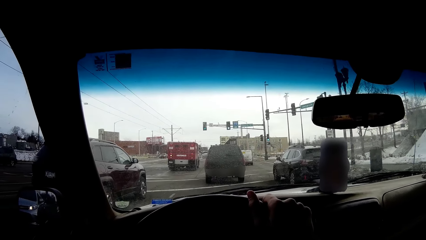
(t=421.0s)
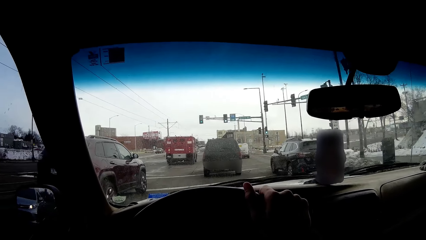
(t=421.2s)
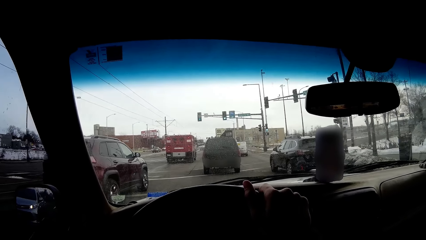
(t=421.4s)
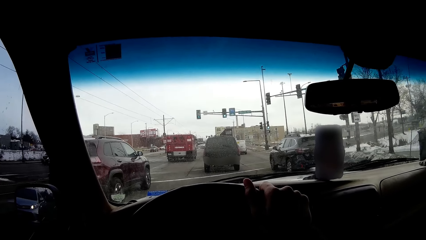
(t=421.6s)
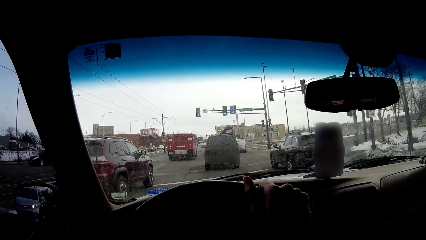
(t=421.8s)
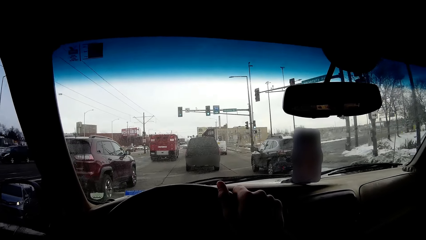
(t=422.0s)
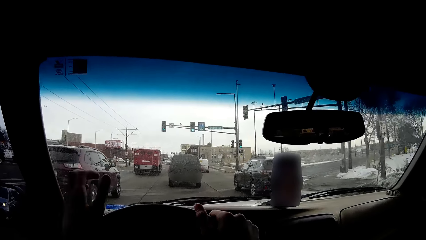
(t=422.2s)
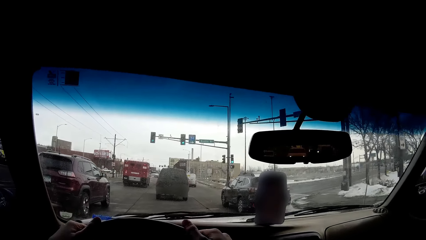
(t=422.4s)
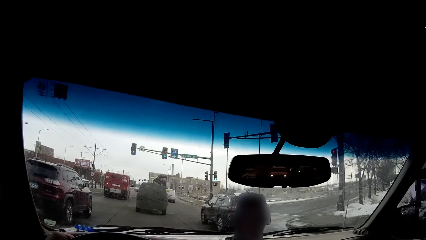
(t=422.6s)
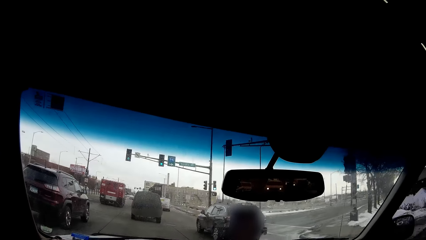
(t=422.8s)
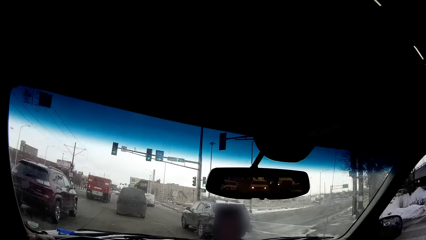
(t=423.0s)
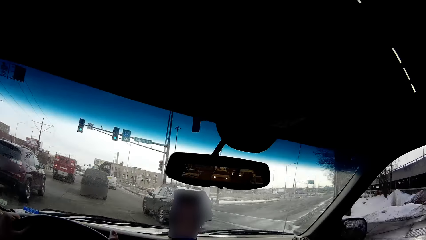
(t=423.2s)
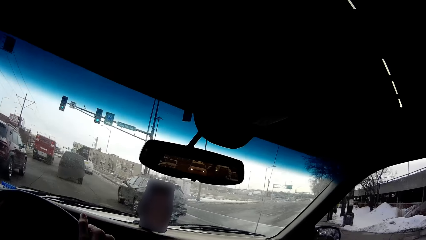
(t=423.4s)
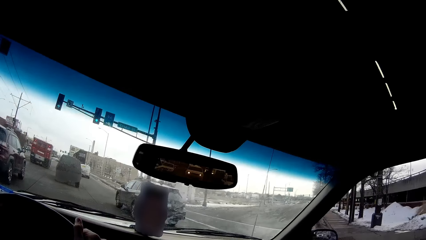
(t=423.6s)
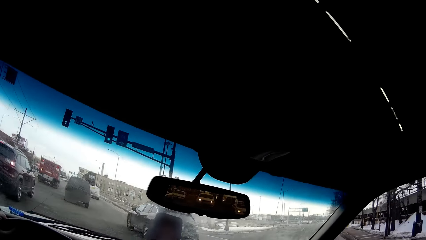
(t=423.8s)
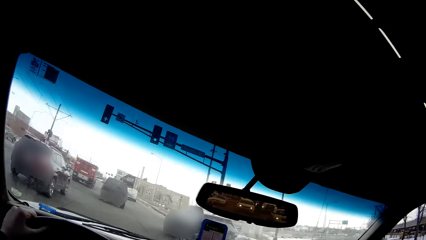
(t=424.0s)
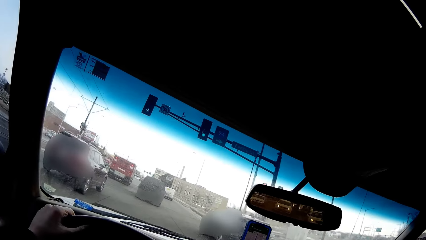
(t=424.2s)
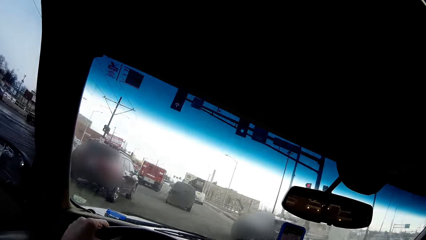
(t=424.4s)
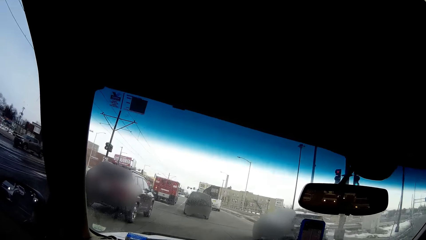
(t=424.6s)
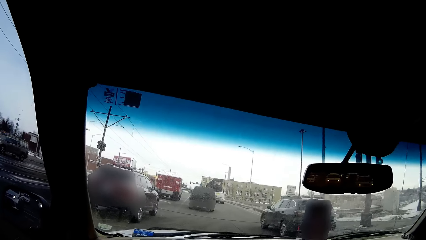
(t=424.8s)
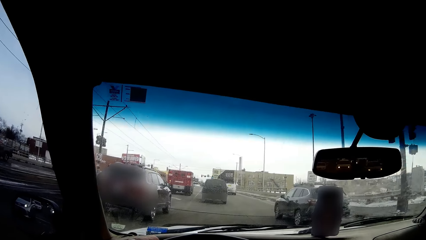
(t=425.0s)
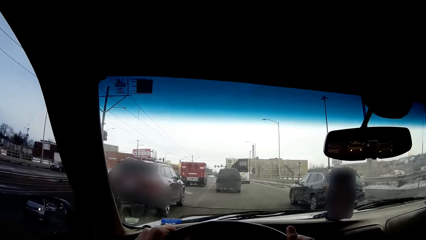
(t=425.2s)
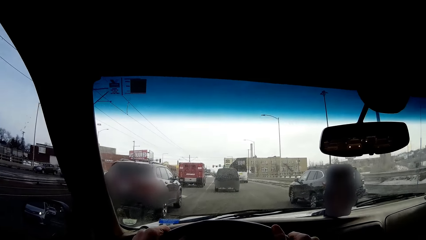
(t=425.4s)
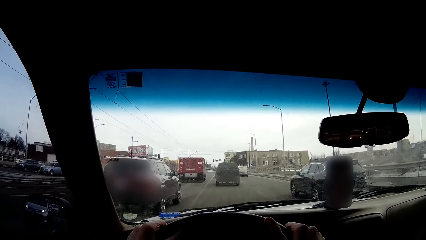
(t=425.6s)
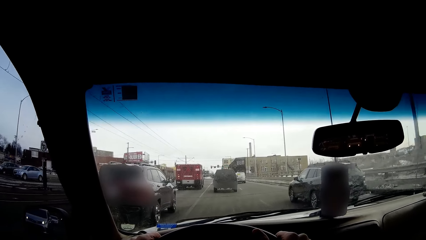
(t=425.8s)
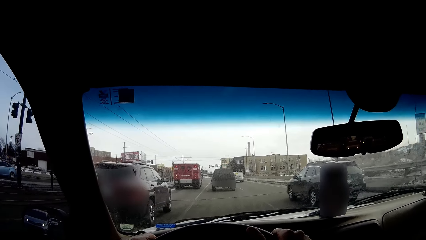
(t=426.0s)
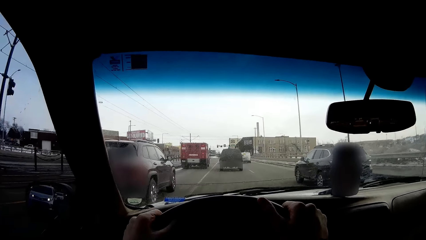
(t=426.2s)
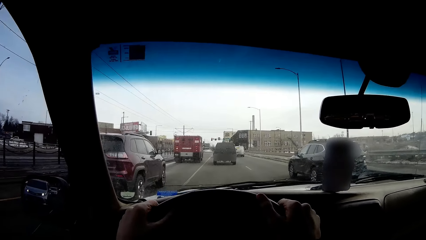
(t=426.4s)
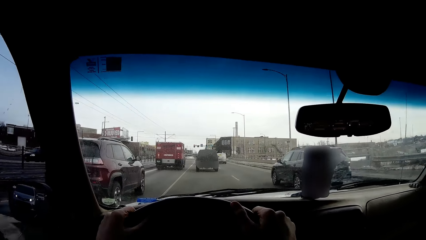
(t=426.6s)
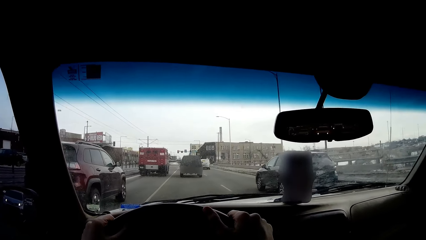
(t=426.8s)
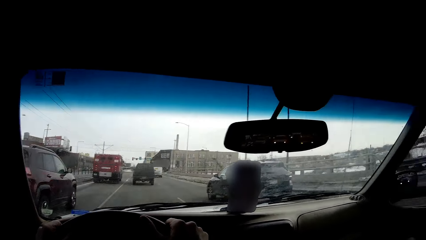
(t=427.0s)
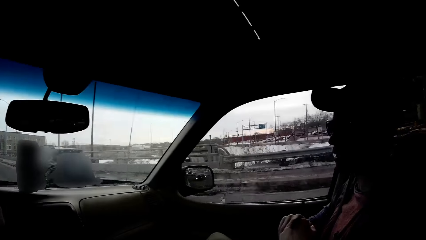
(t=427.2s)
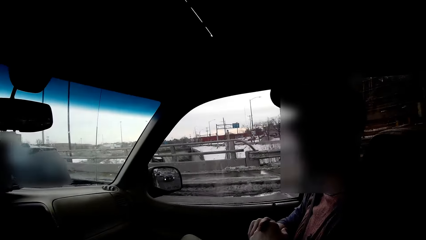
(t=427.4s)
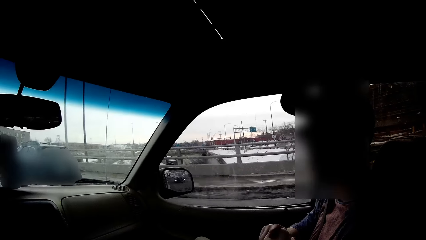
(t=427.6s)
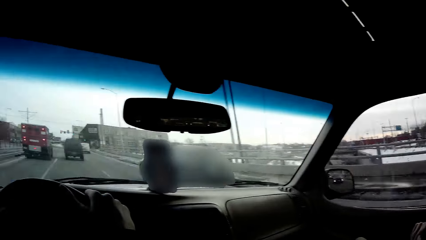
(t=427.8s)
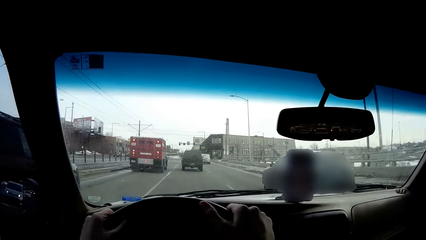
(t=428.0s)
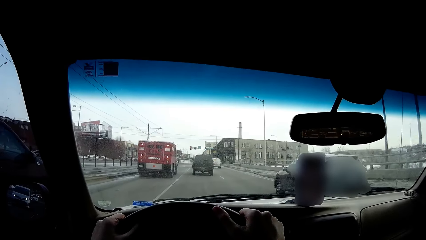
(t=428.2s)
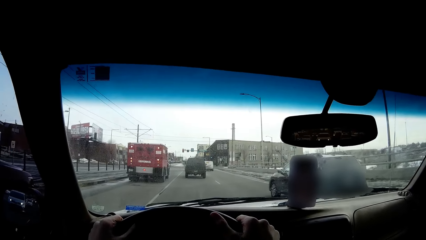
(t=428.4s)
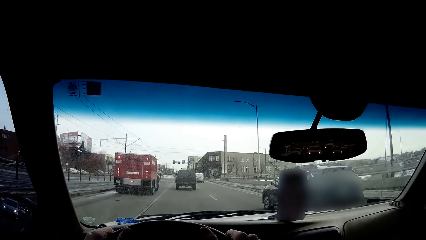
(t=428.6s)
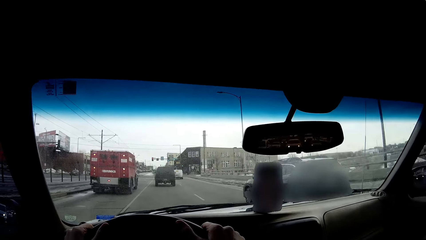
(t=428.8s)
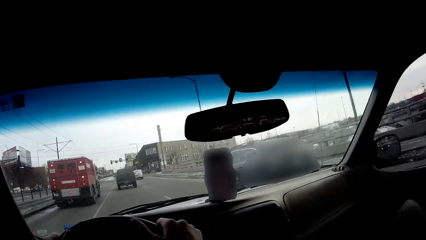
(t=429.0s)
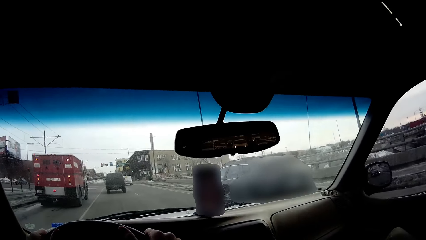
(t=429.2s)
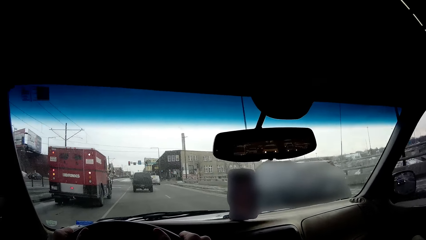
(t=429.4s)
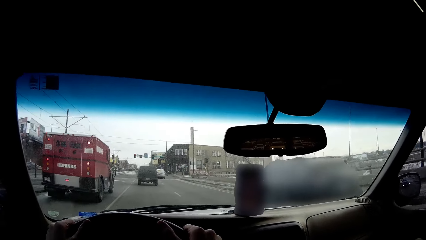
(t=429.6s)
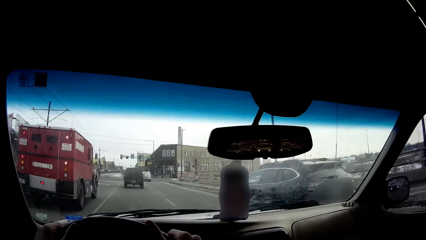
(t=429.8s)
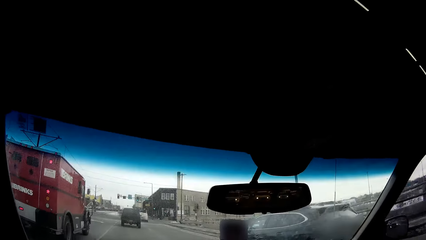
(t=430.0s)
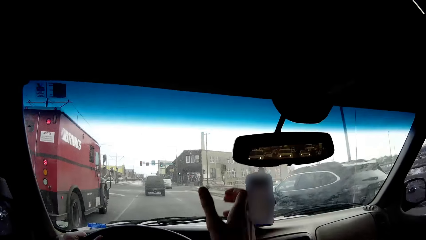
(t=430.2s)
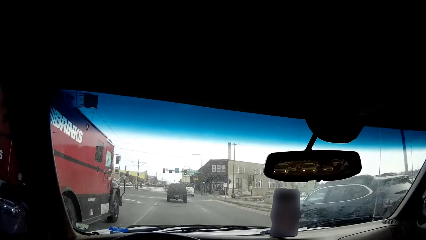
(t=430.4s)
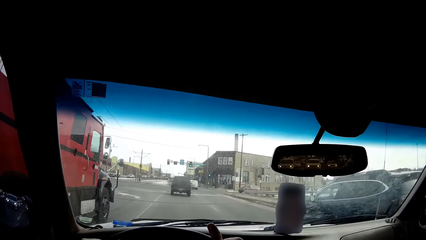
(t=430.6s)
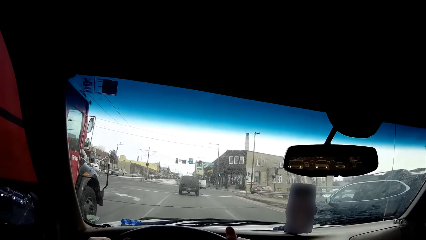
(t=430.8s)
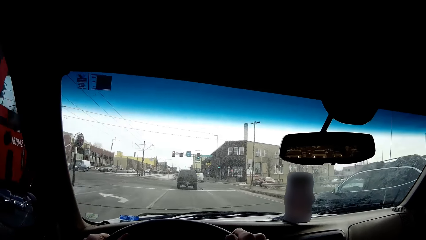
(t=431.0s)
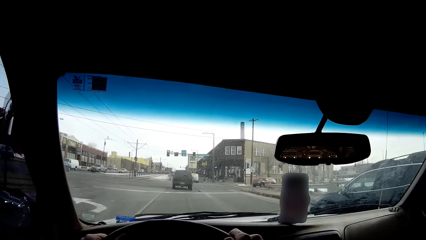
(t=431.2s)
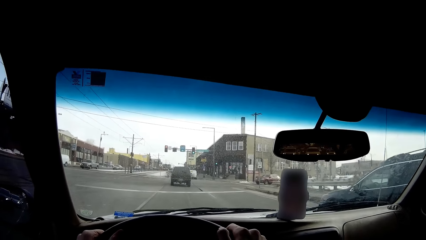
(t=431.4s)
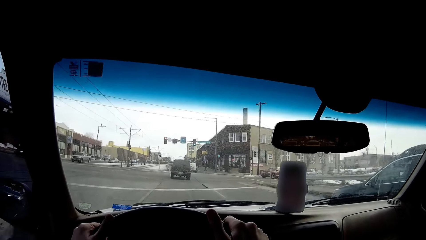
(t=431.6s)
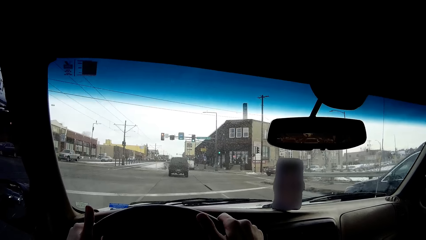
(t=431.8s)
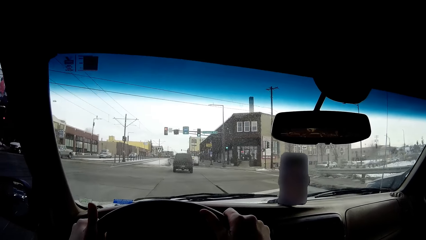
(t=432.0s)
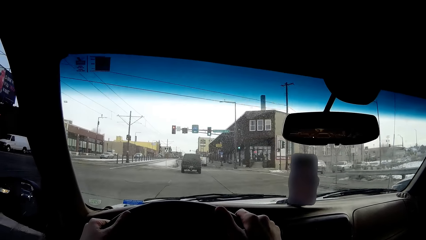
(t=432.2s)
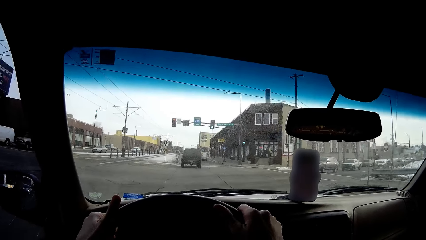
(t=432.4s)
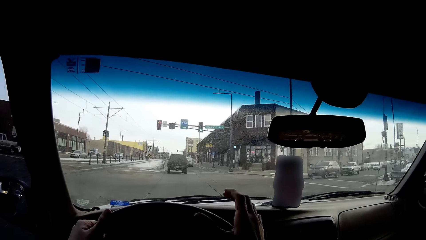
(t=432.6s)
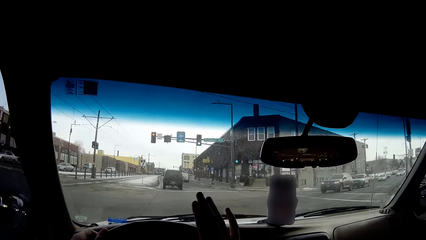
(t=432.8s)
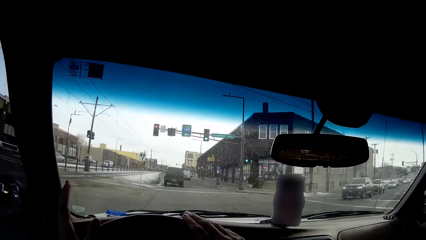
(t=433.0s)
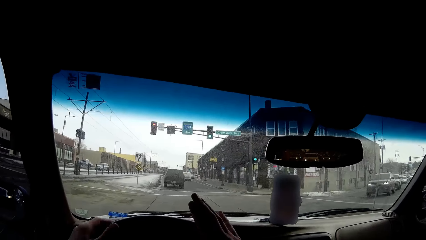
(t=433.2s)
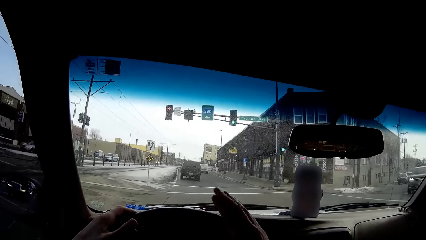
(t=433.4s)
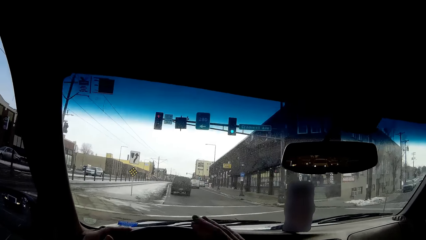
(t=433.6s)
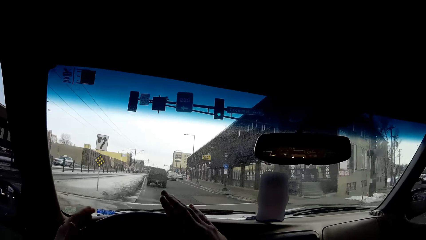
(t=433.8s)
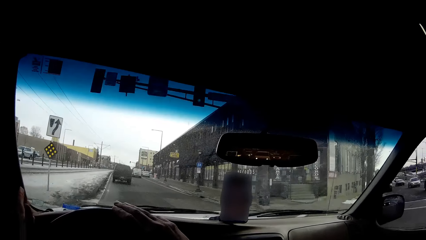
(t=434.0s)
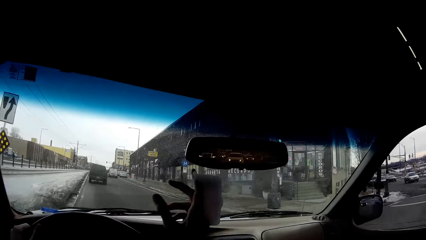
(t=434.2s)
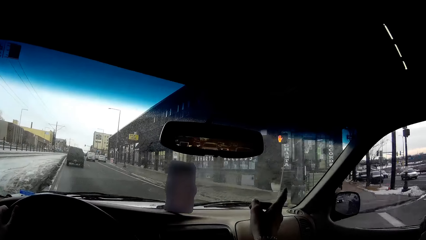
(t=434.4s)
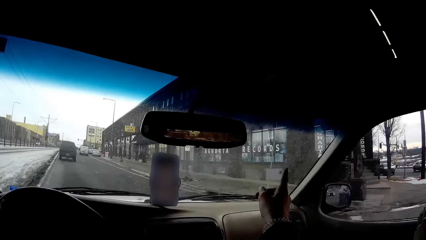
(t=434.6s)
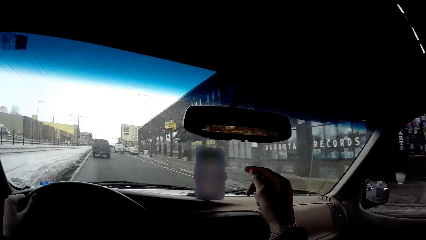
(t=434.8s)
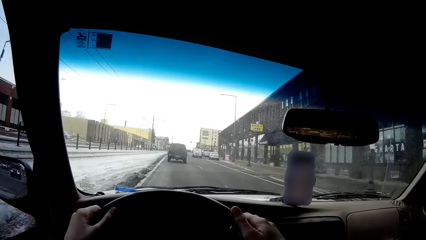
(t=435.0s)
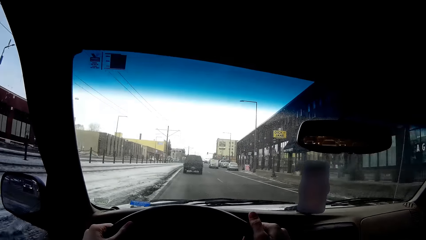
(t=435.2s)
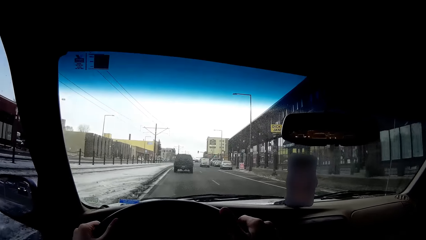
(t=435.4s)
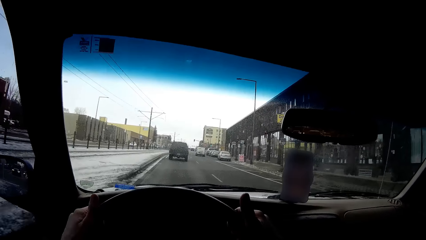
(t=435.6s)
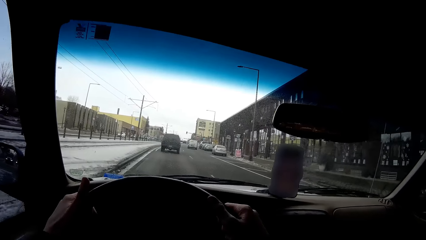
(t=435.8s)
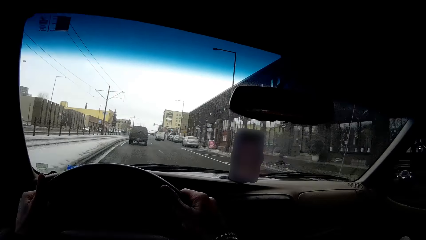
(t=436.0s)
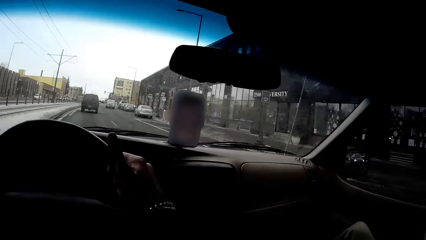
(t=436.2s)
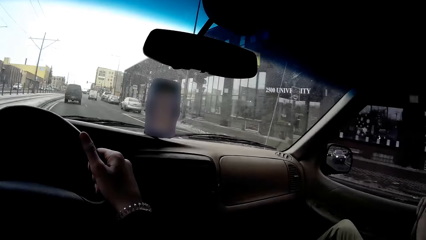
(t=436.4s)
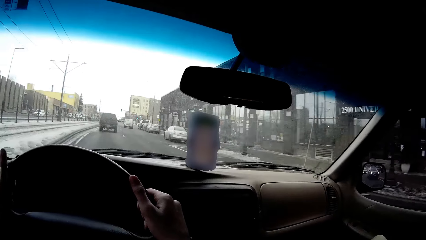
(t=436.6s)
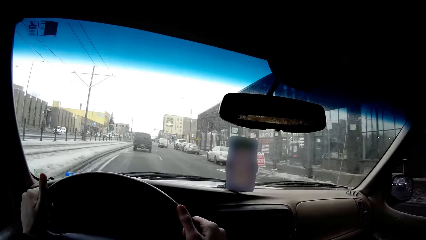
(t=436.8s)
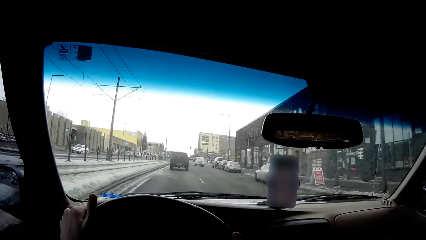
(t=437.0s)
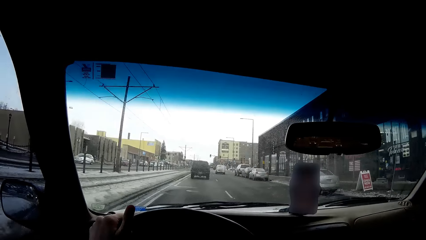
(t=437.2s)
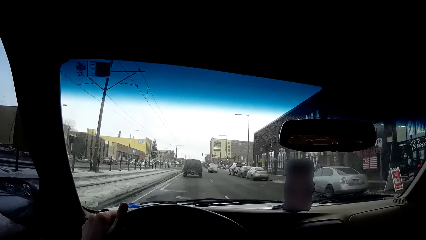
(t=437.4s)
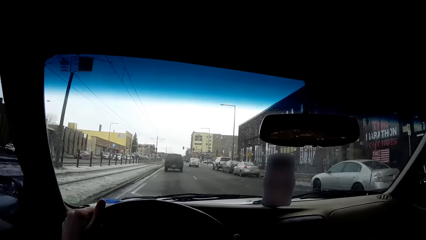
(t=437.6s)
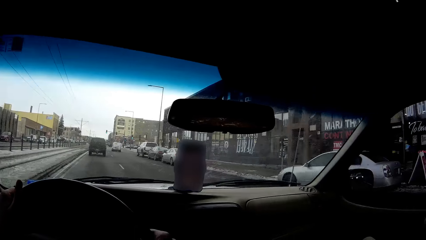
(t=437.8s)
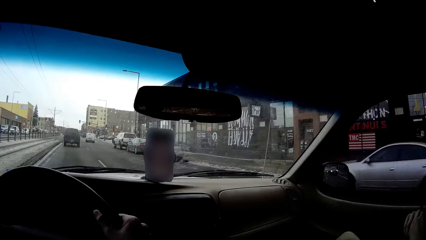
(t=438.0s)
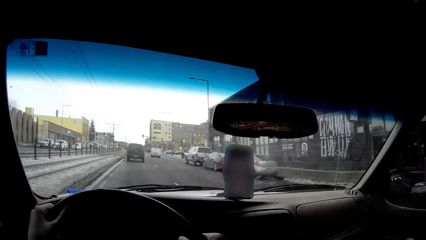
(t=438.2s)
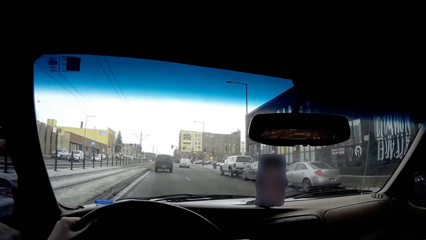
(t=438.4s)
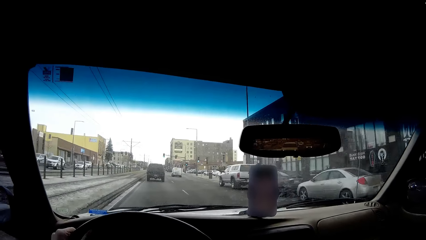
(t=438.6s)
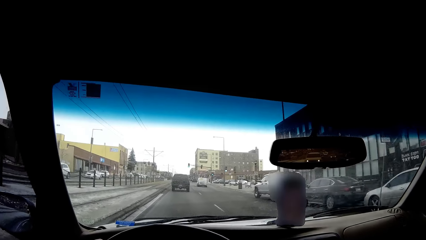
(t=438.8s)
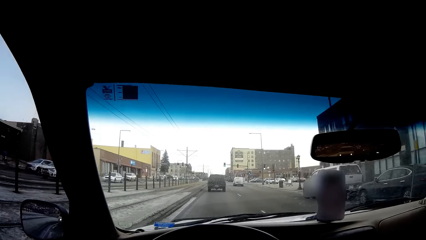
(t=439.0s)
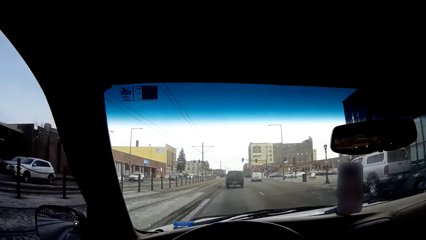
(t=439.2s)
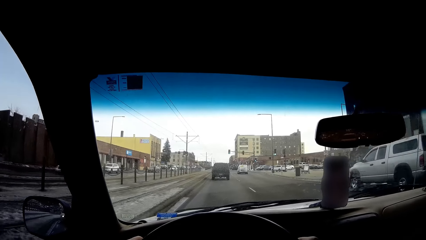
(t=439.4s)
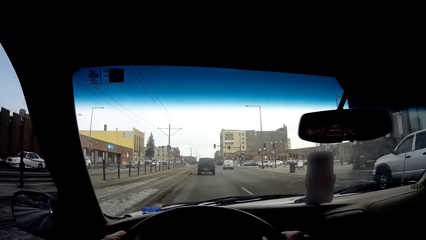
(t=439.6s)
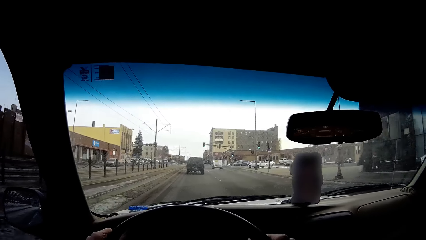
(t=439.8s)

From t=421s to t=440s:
The camera wearer drives a car on the road. They drive on the road. They look around. They drive on the road. They tap a steering wheel with hands. They point a finger. They hold the steering wheel. They drive a car on the road.
